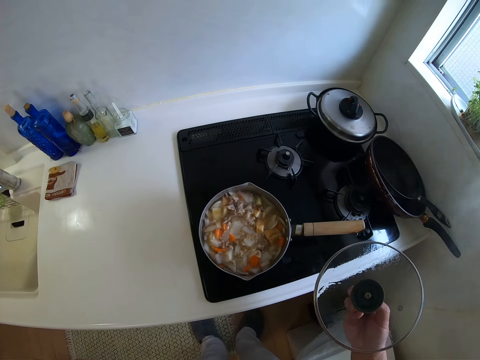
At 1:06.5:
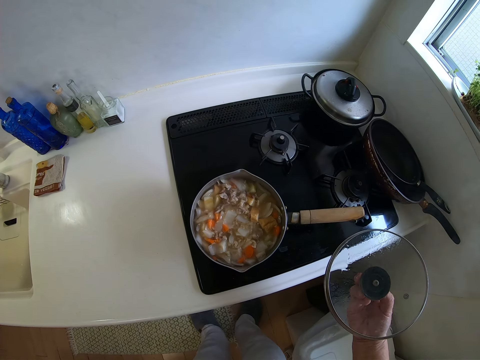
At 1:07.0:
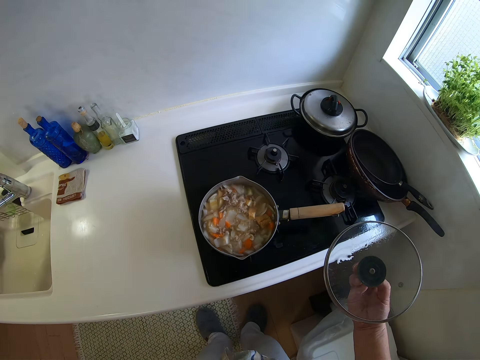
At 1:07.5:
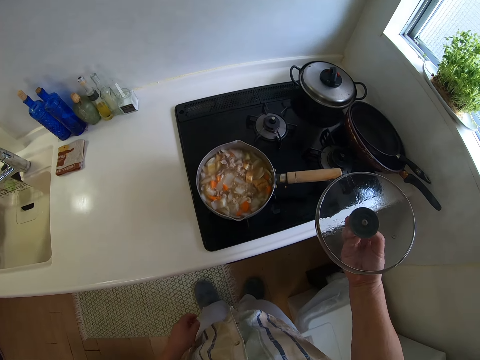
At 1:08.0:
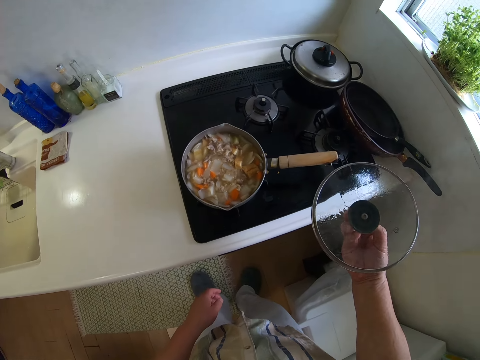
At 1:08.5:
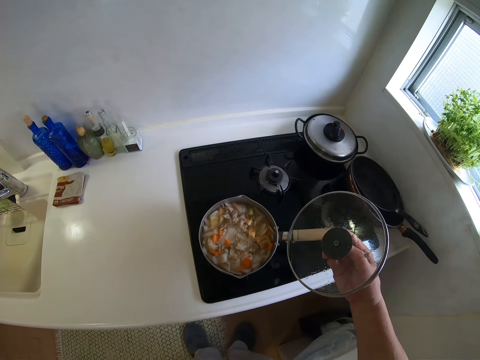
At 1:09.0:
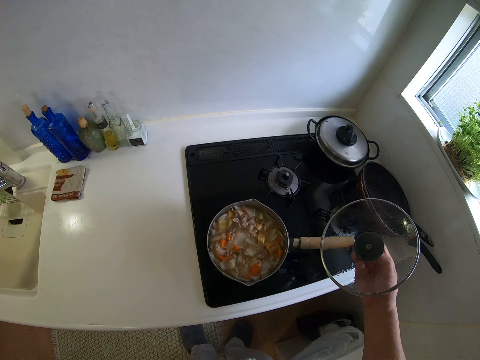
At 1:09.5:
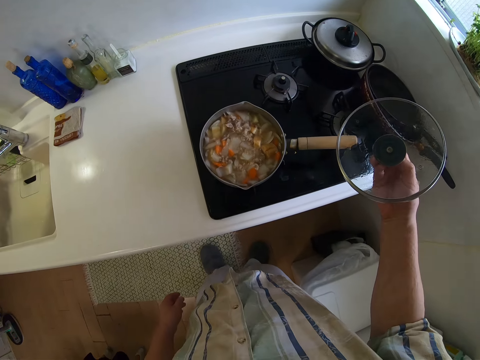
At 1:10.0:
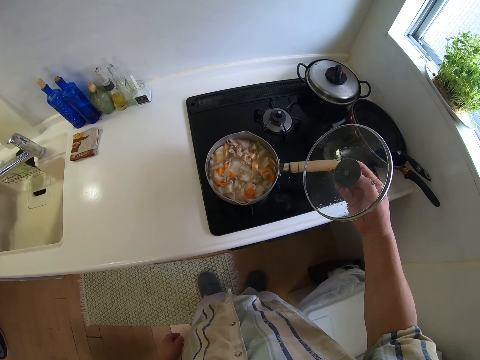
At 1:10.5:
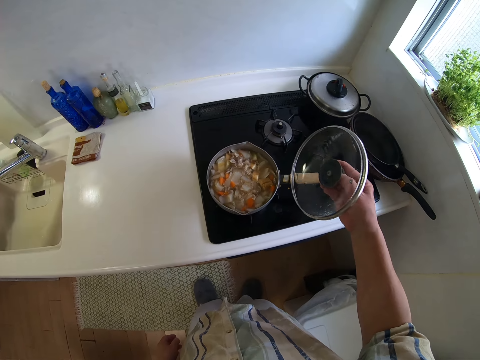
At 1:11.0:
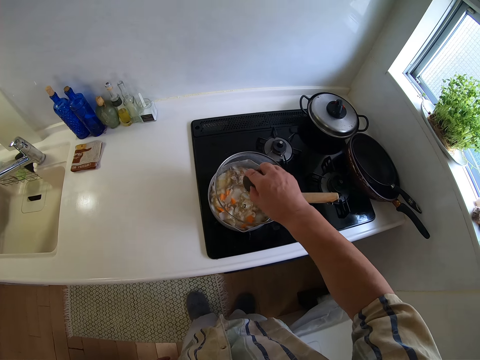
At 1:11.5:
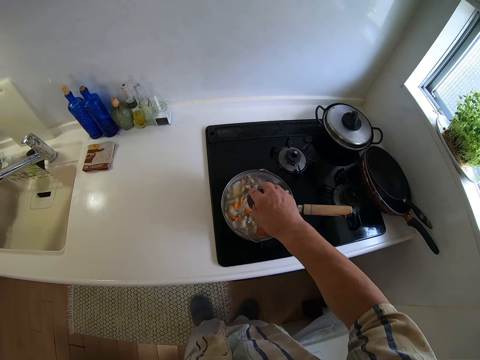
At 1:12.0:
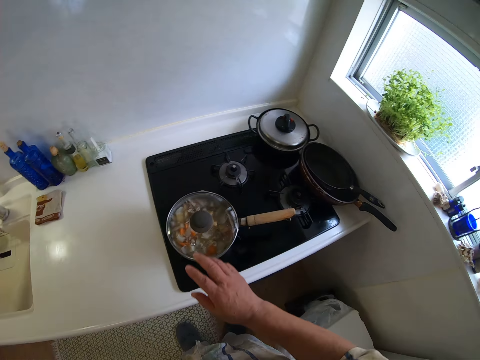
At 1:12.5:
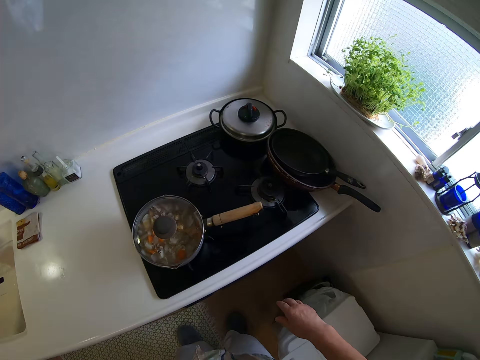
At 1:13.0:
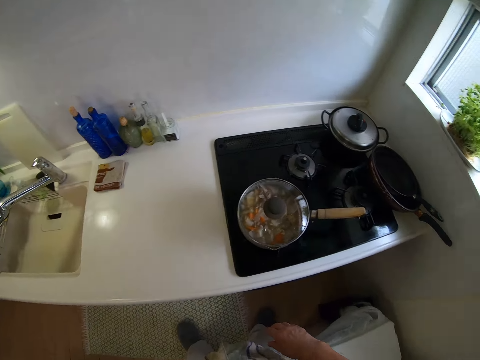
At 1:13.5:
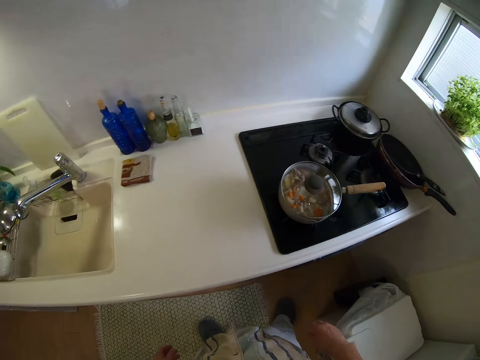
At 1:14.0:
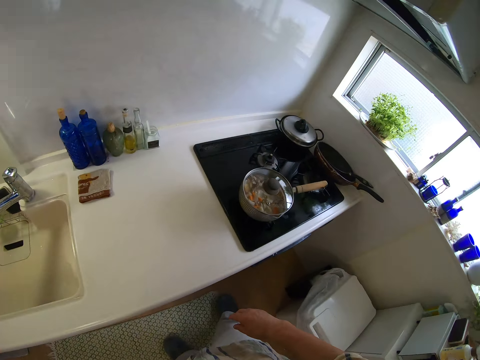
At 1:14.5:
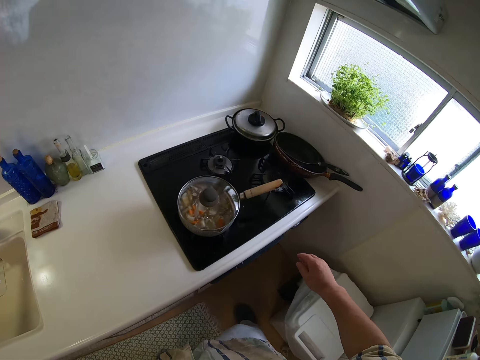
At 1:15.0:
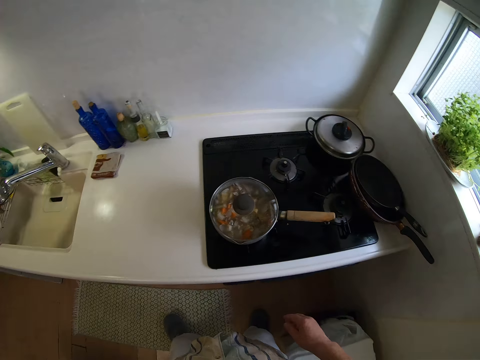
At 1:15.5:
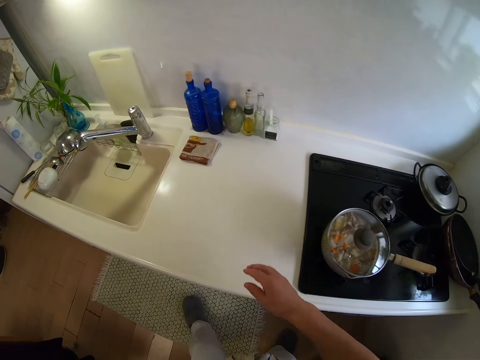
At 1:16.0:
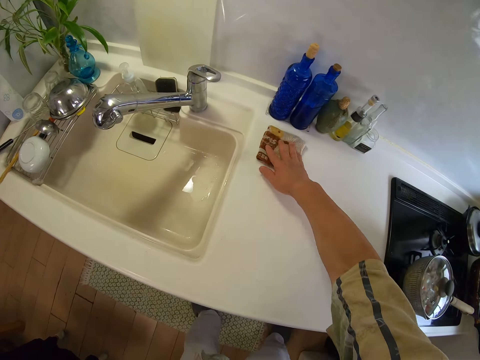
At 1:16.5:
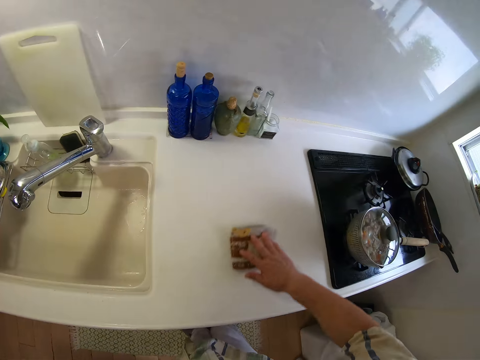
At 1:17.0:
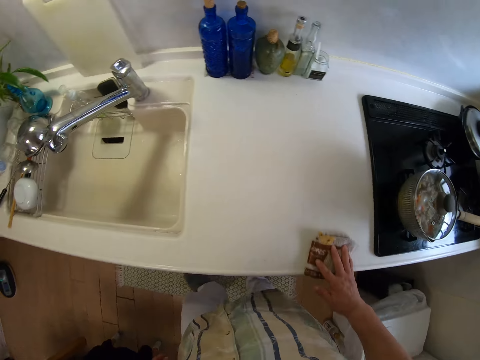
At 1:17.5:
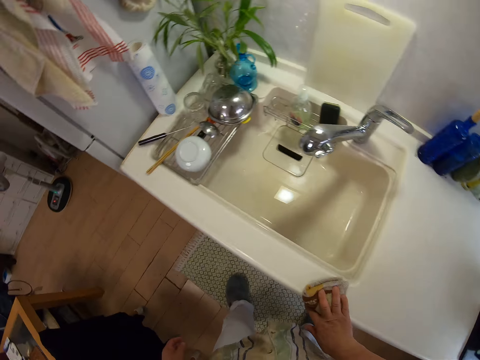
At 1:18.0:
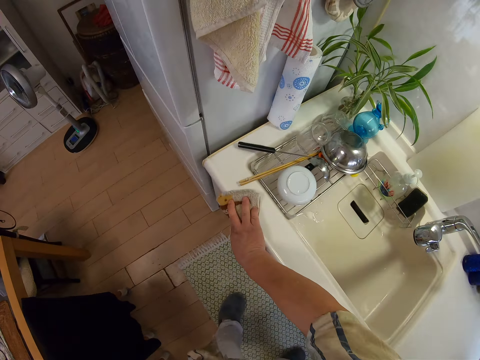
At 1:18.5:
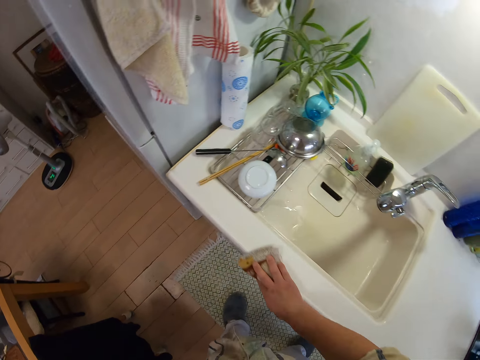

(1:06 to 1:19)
The camera wearer stares at something. They close the cooking pot on the gas stove with a lid. They turn to the countertop and clean the countertop with a napkin.

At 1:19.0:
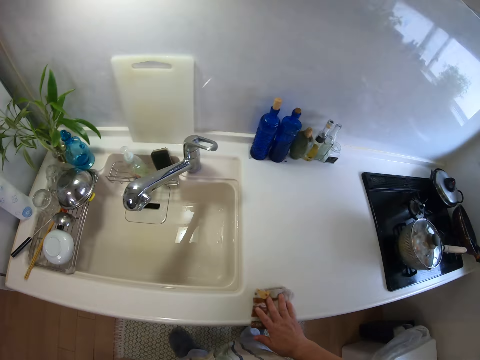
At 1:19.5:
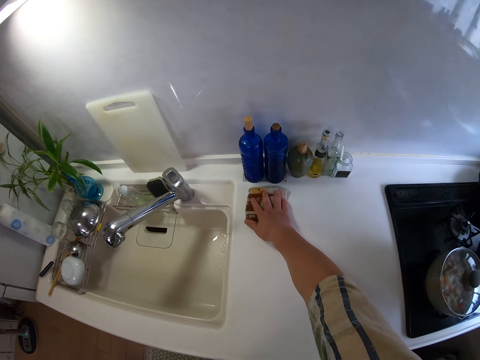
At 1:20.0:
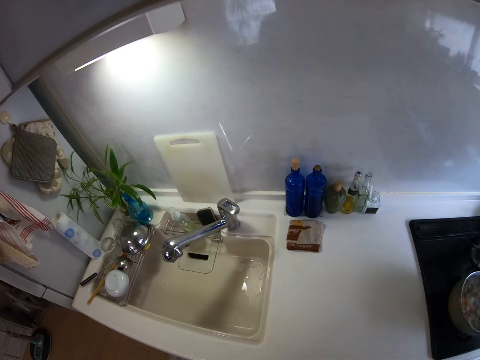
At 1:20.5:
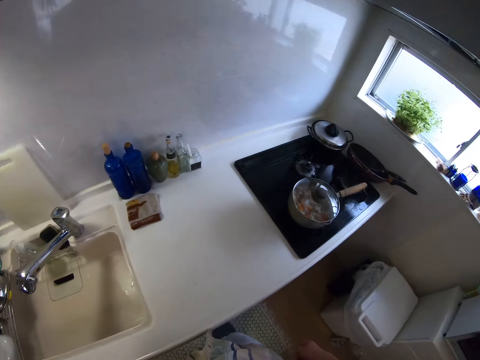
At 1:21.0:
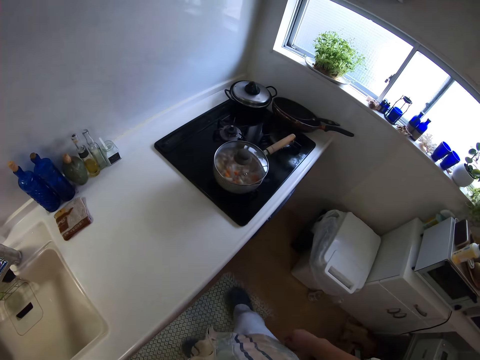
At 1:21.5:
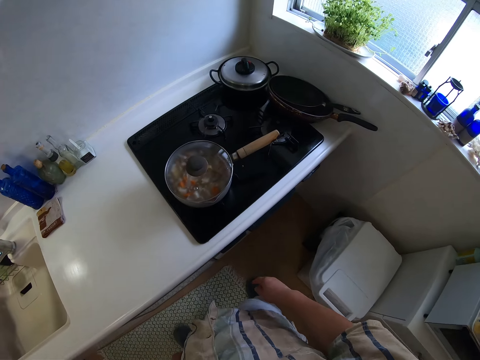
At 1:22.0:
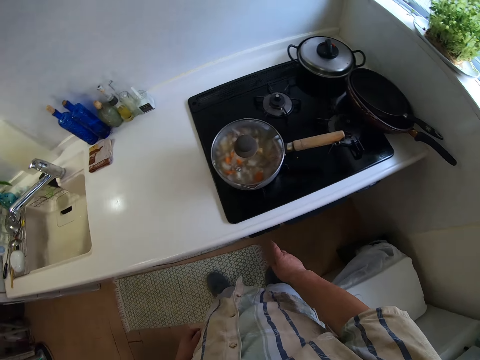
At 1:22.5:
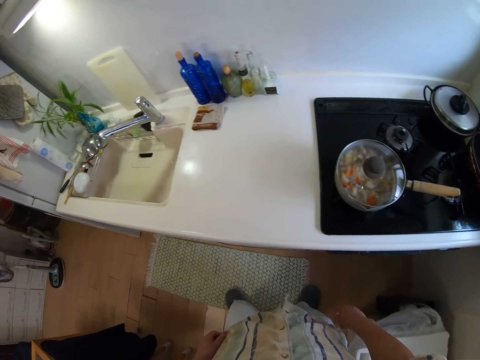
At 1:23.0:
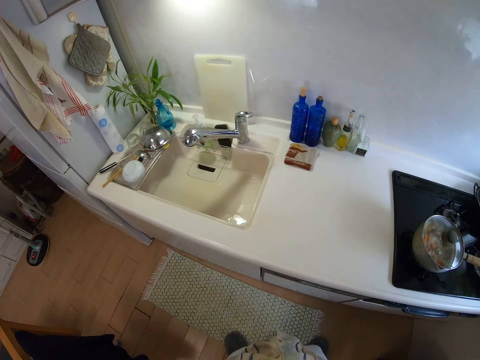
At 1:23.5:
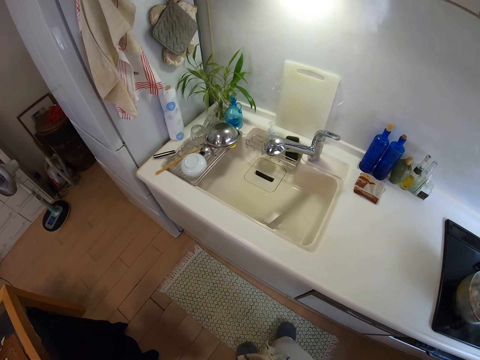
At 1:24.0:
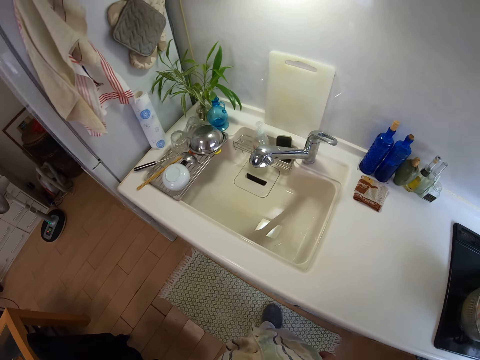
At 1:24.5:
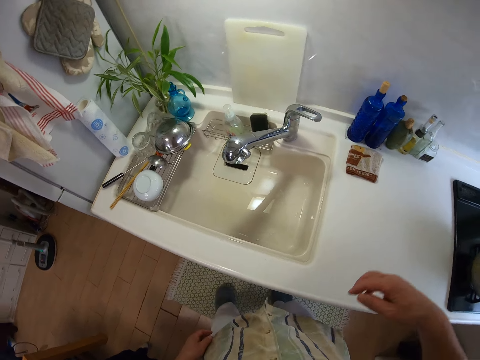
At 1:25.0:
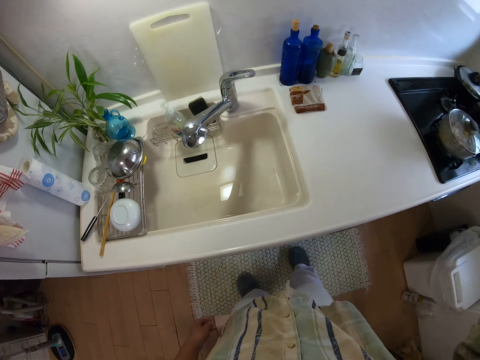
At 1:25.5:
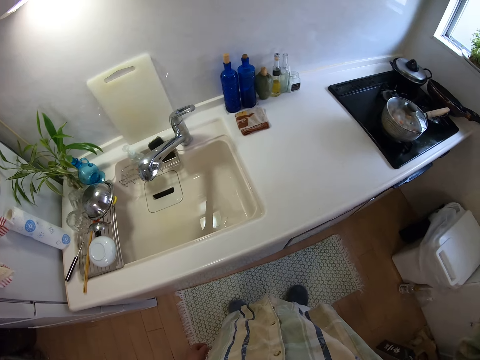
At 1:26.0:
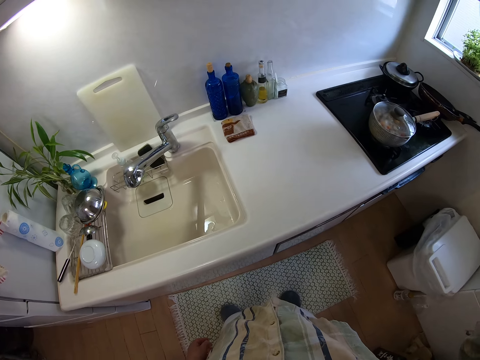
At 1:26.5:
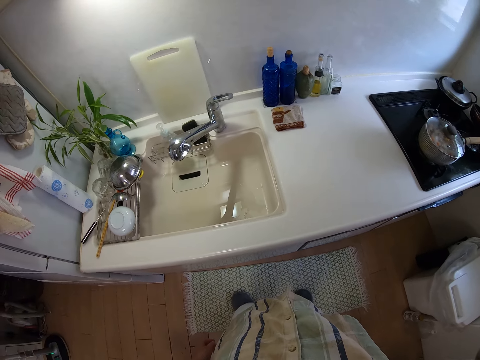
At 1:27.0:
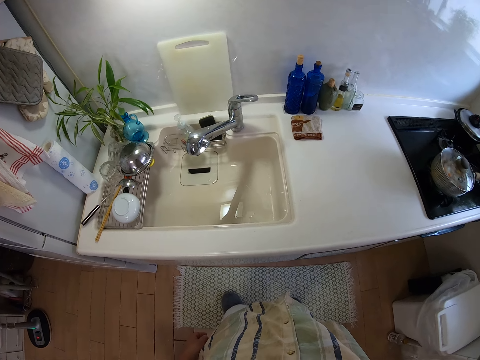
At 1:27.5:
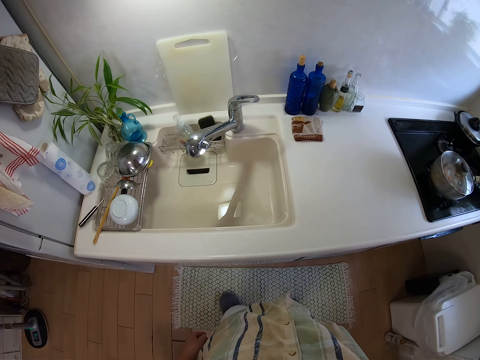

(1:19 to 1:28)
The camera wearer turns to the cooker. He switches off the cooker. He walks forward. He lifts his right hand. He adjusts his camera.
